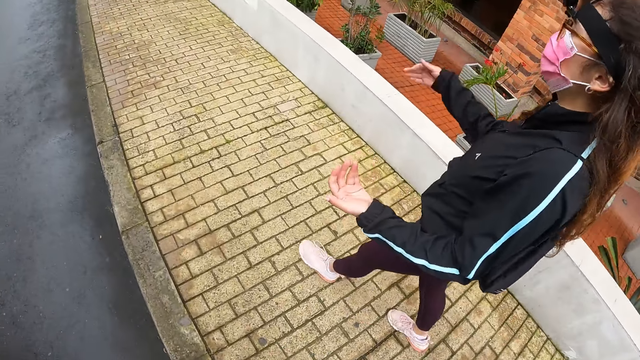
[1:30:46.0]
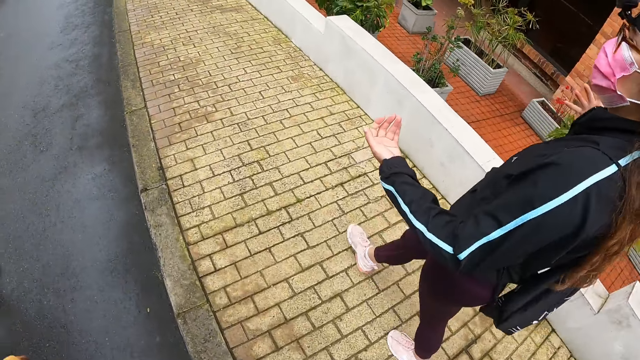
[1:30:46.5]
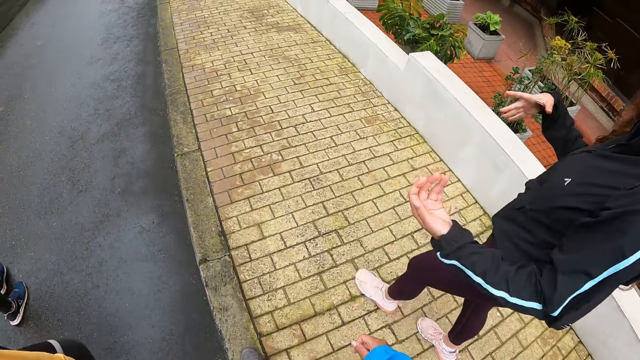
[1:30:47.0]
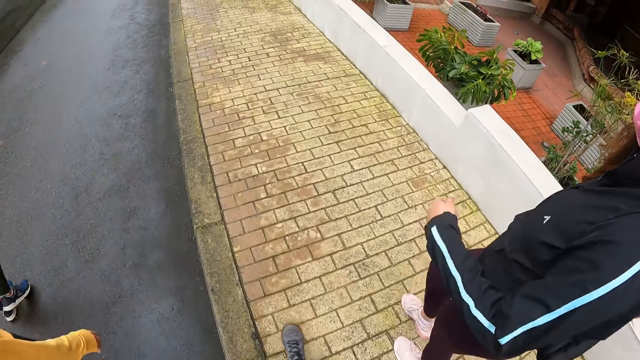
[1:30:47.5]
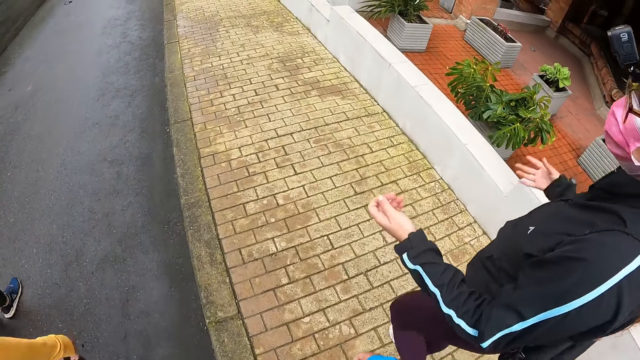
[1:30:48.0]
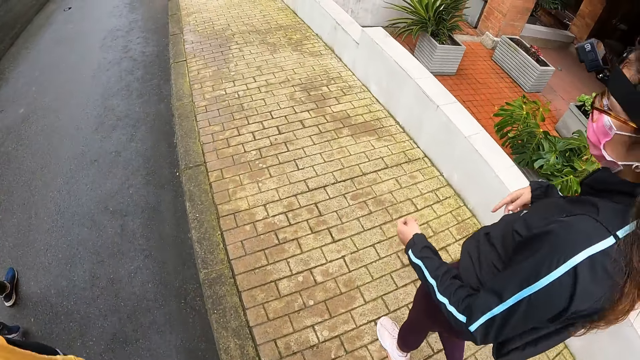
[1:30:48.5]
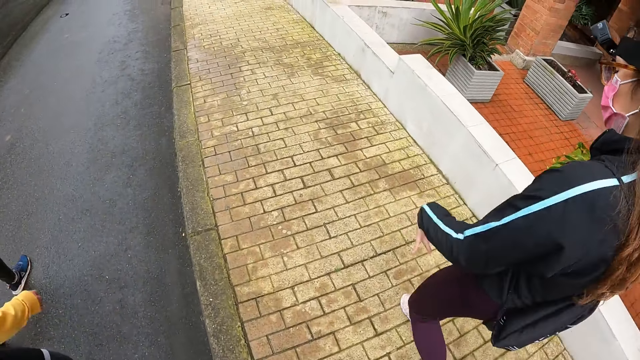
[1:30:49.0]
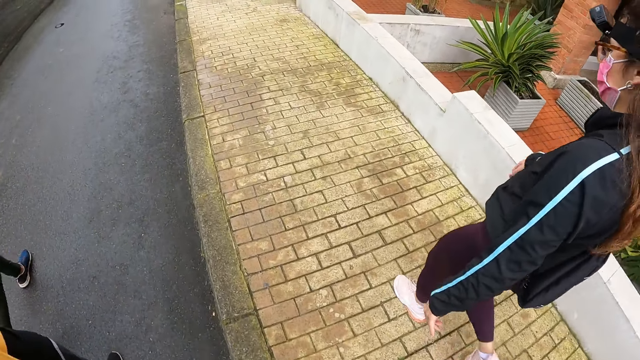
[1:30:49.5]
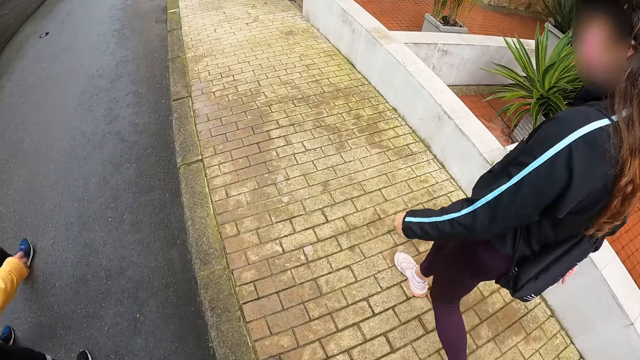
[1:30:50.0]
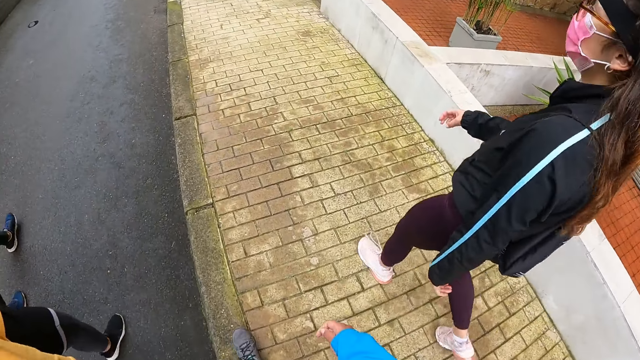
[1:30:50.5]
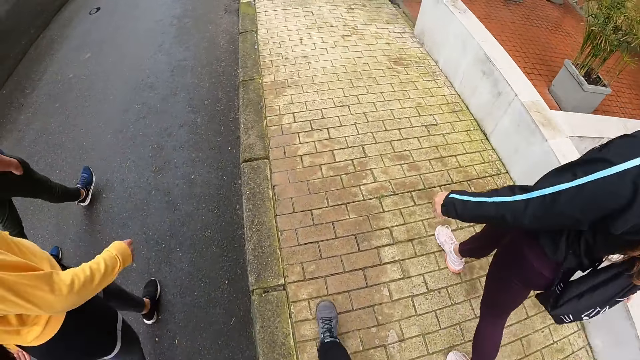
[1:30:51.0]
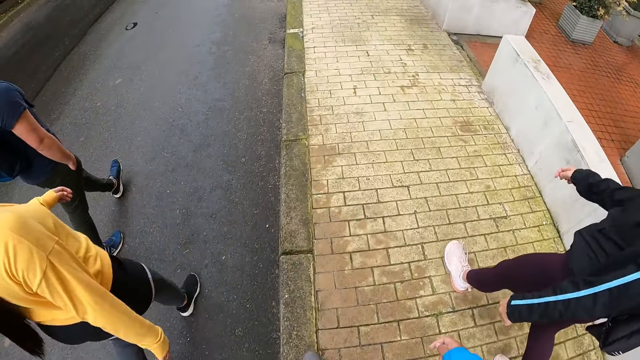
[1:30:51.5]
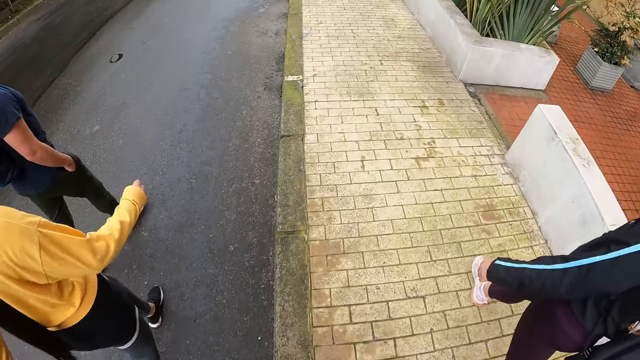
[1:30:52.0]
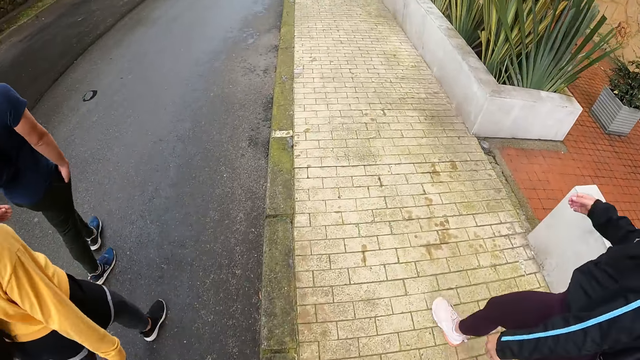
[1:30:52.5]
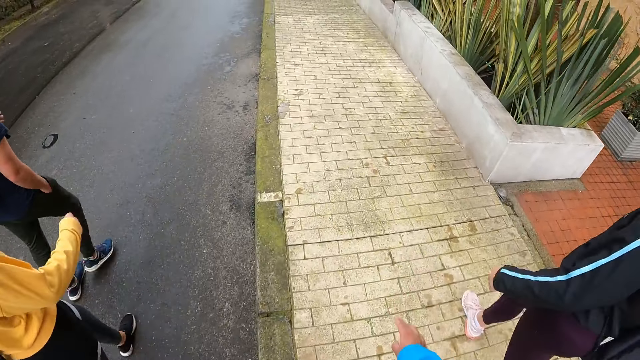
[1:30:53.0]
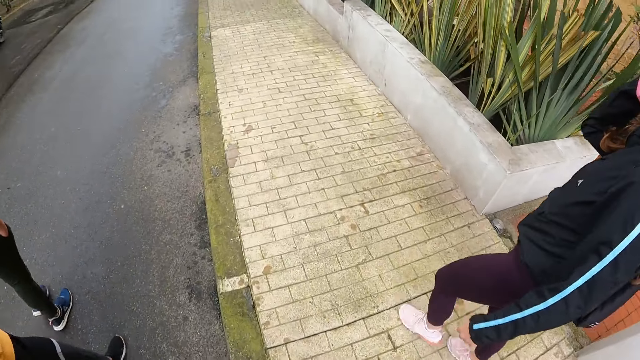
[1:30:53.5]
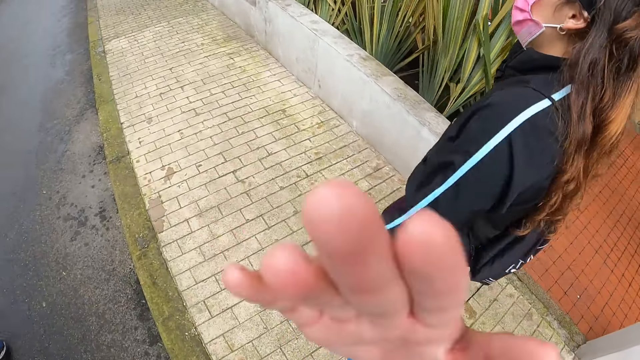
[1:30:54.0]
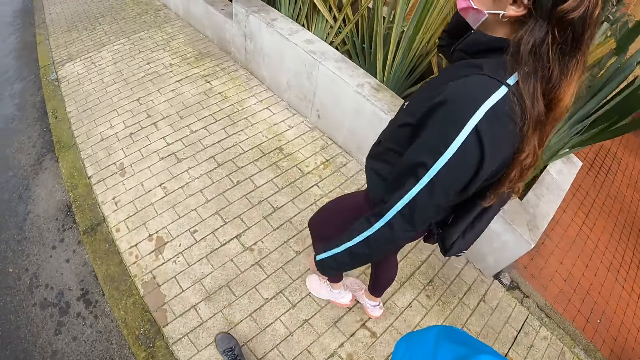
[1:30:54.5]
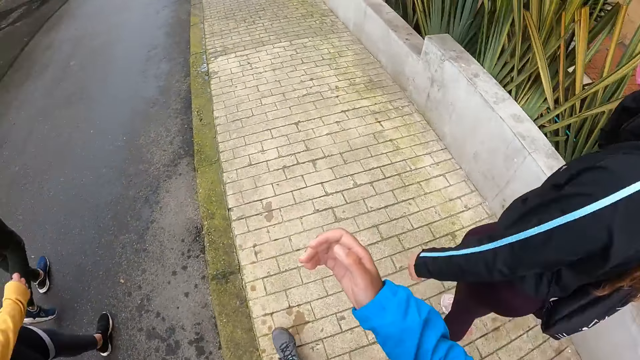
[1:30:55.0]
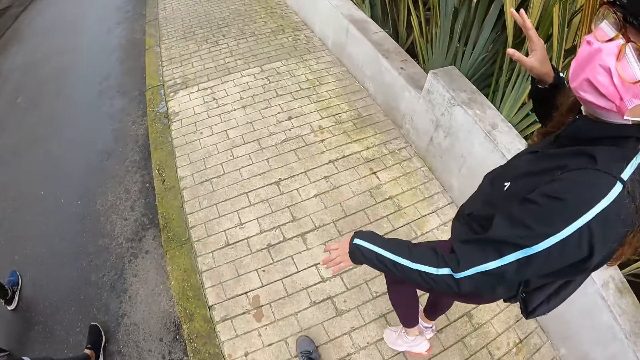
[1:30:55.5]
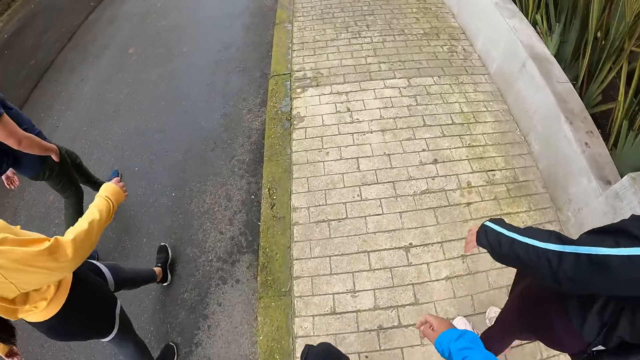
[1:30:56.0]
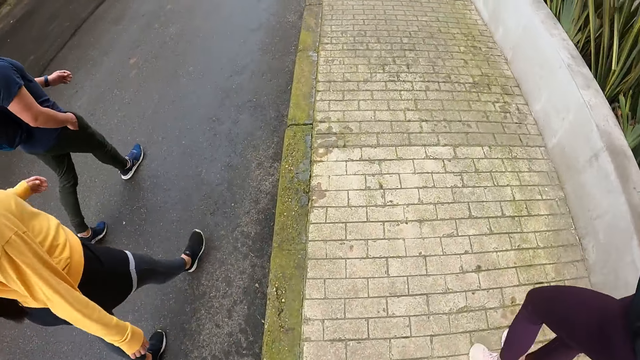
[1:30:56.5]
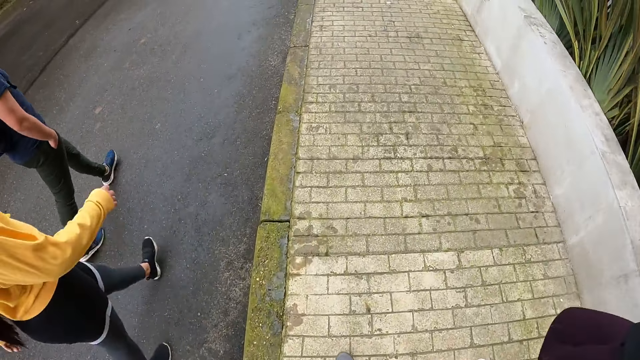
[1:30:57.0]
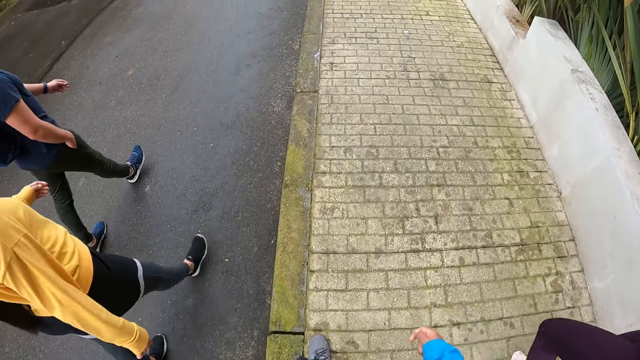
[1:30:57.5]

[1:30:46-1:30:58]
The woman touches her hair with her right hand.

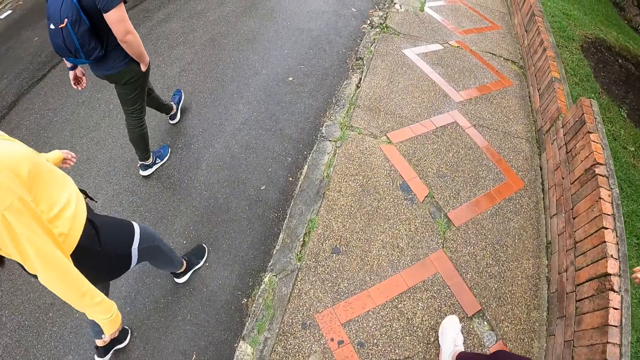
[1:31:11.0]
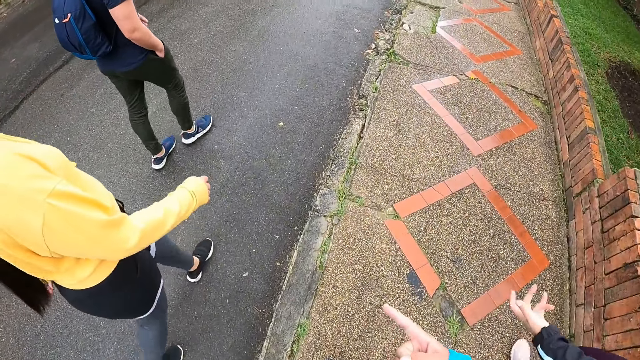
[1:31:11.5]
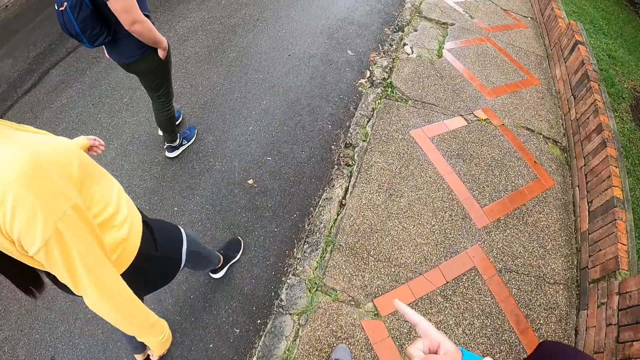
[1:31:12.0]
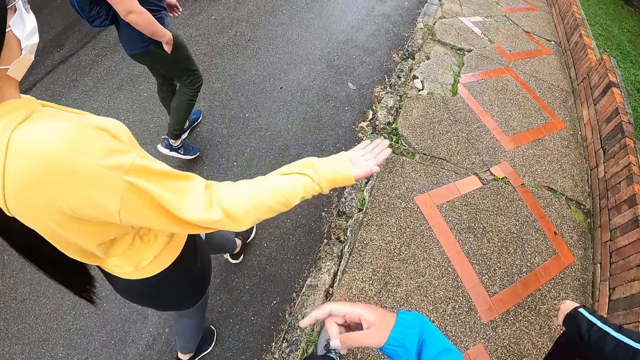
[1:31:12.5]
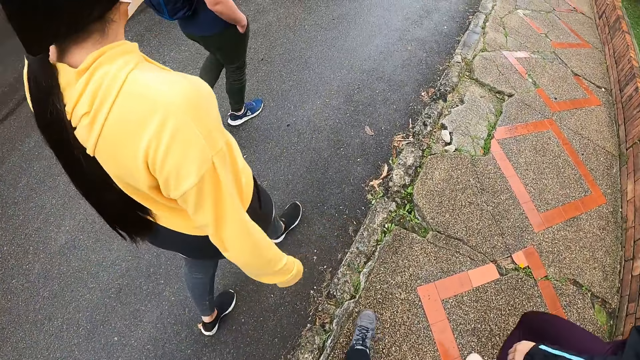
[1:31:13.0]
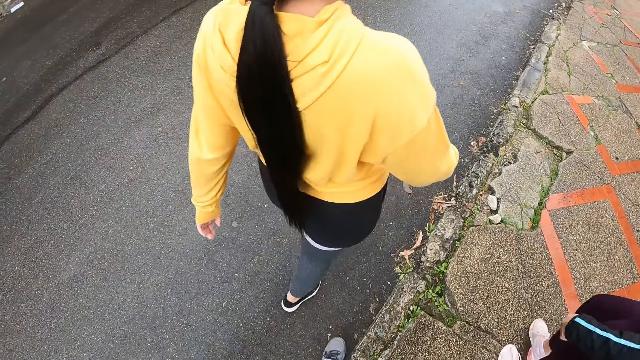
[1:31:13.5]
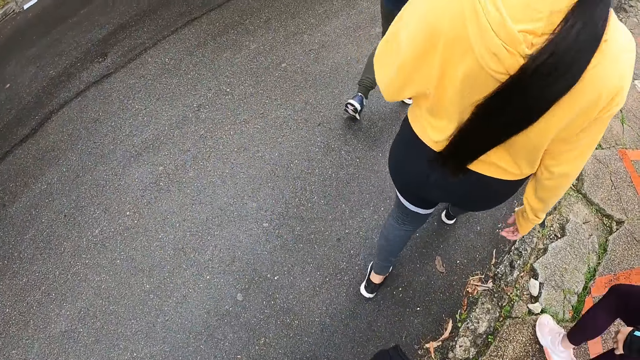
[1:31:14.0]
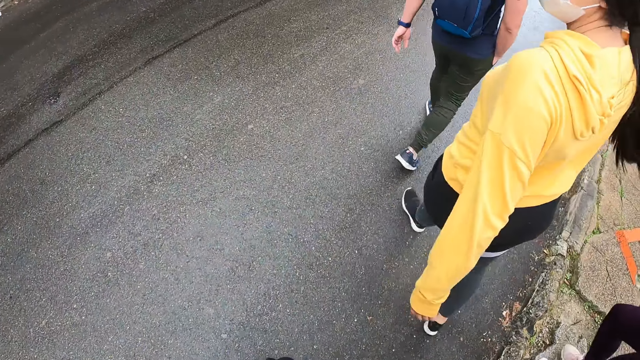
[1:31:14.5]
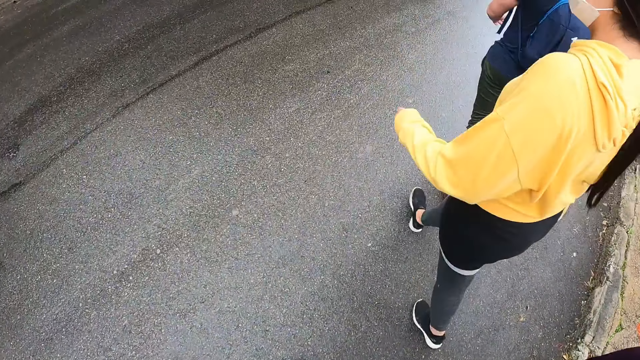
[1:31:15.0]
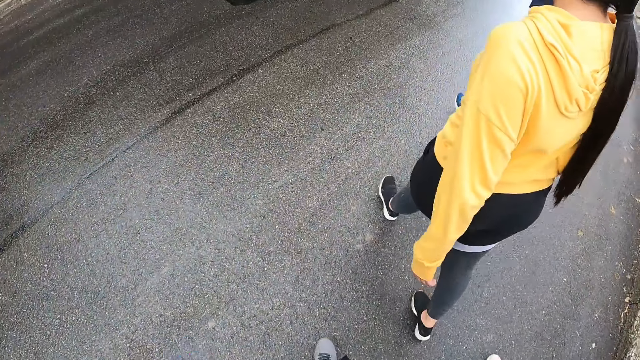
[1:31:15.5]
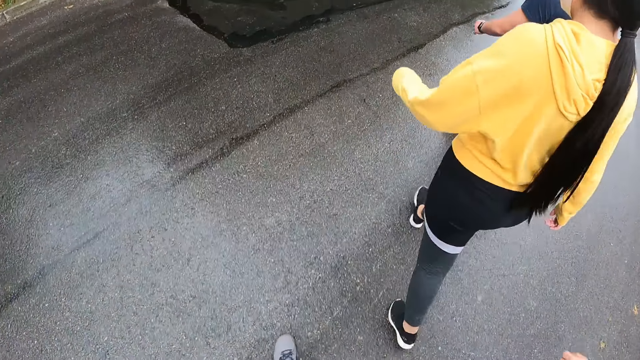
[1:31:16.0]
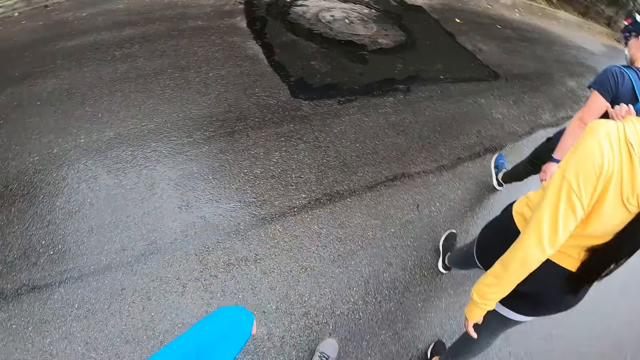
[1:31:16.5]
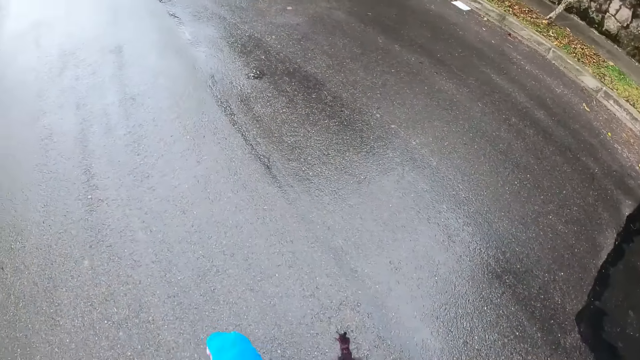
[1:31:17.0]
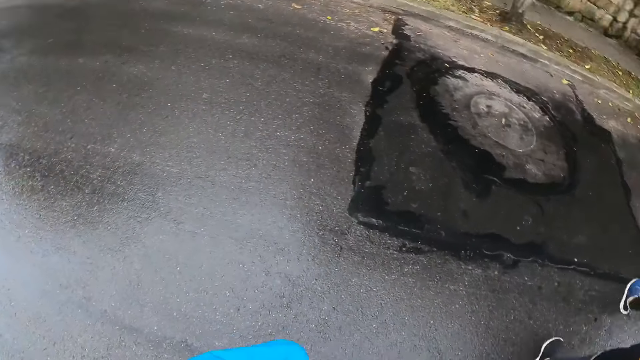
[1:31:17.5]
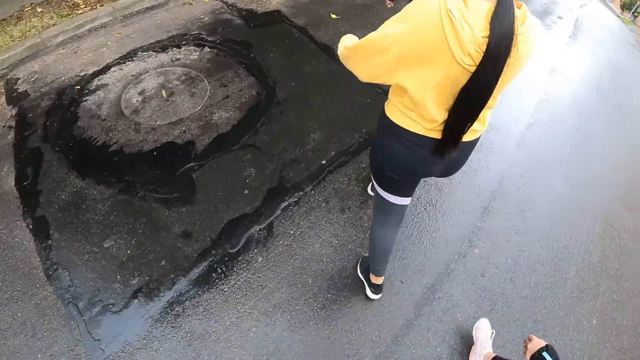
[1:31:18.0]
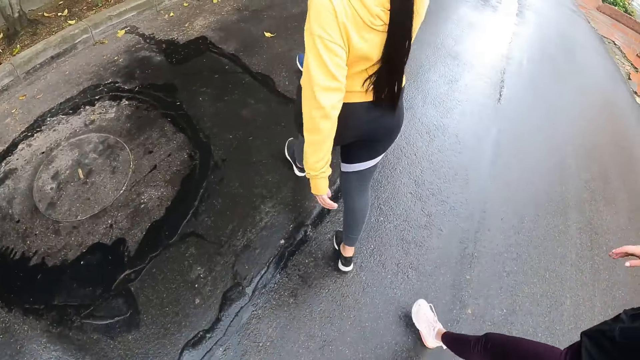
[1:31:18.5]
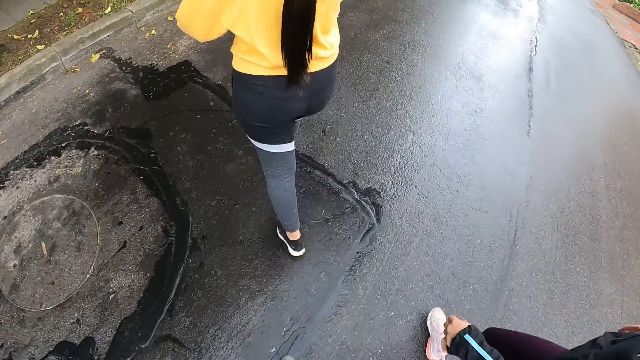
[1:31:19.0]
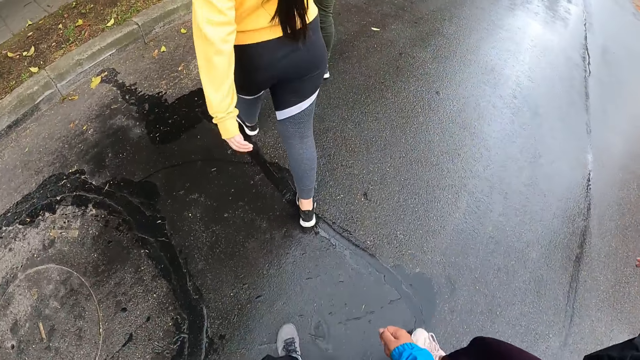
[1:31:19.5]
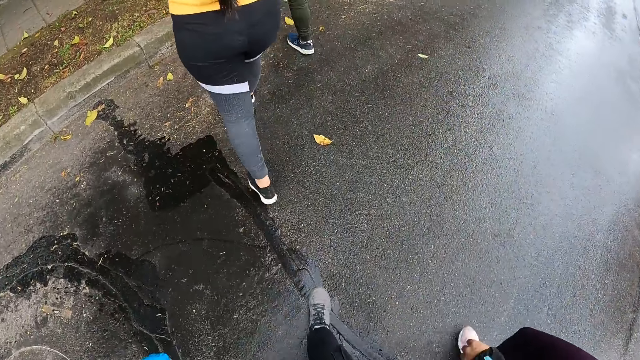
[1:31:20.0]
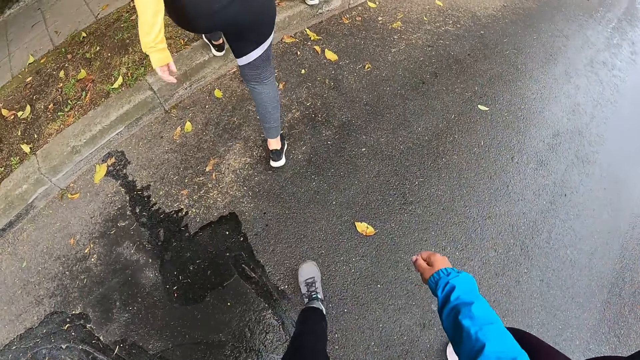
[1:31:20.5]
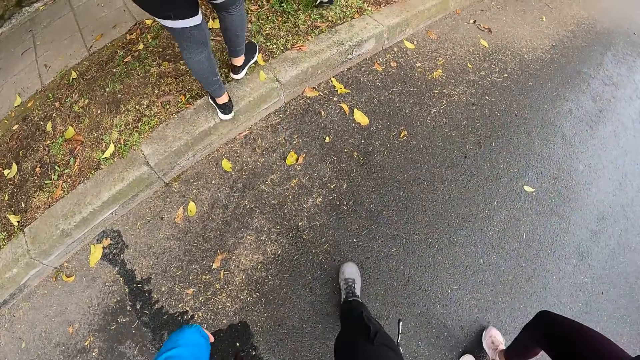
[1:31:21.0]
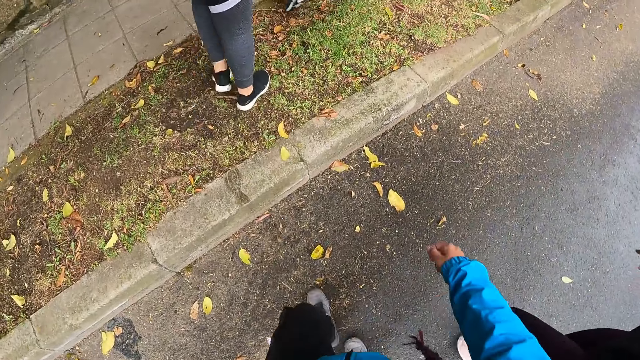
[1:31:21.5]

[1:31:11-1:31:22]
A woman walks in front of the camera wearer. The camera wearer walks on the tarmac.
